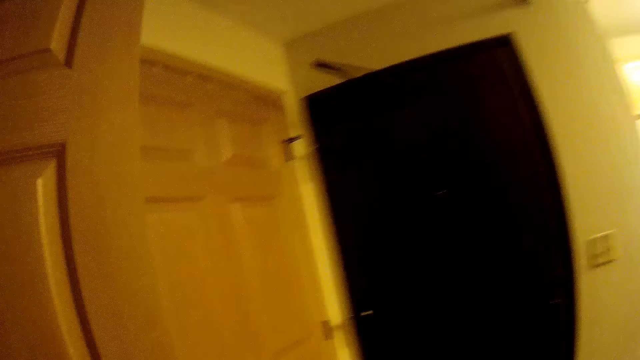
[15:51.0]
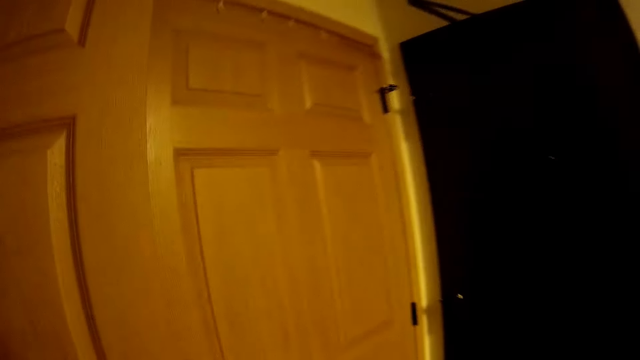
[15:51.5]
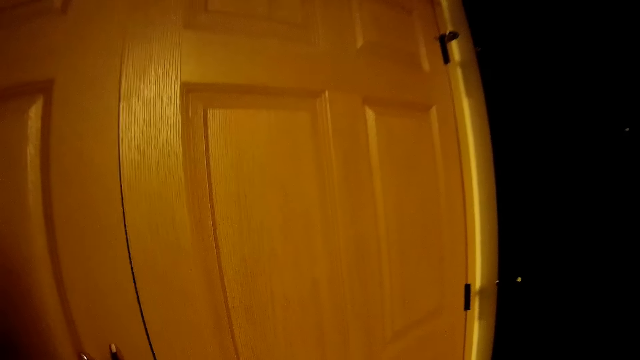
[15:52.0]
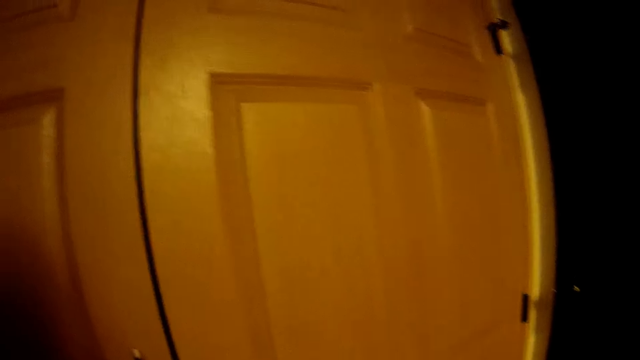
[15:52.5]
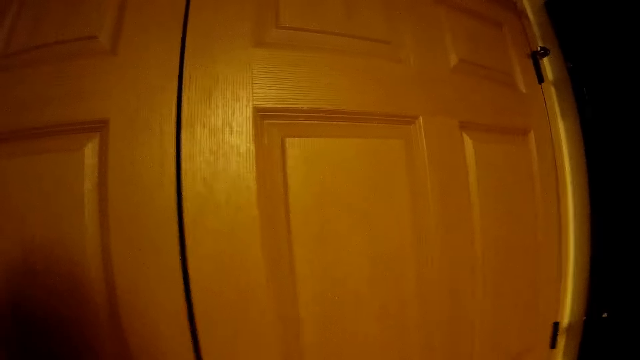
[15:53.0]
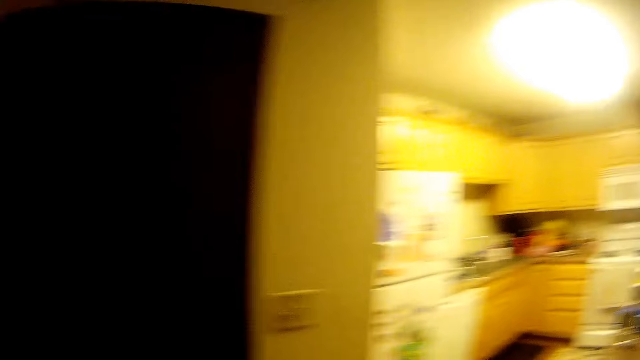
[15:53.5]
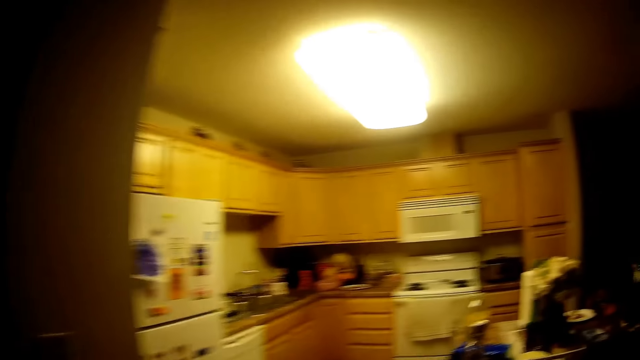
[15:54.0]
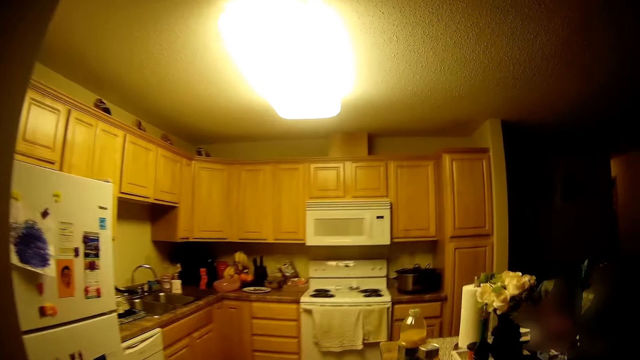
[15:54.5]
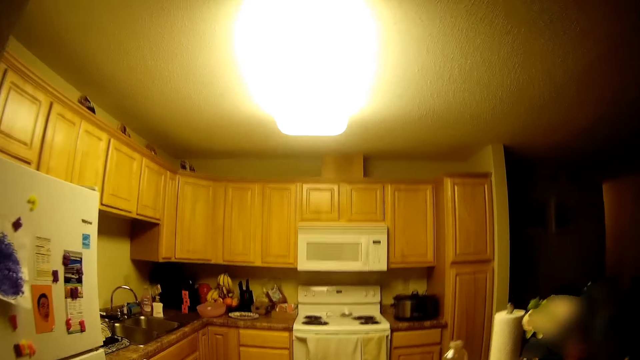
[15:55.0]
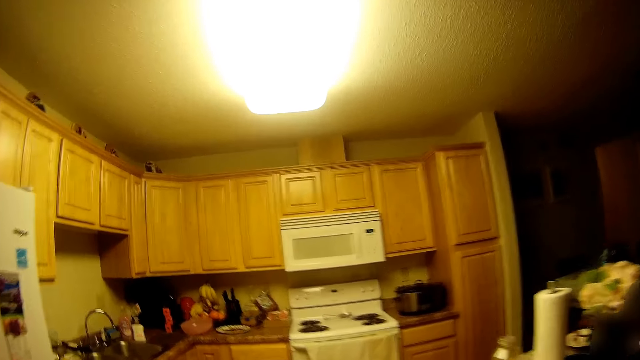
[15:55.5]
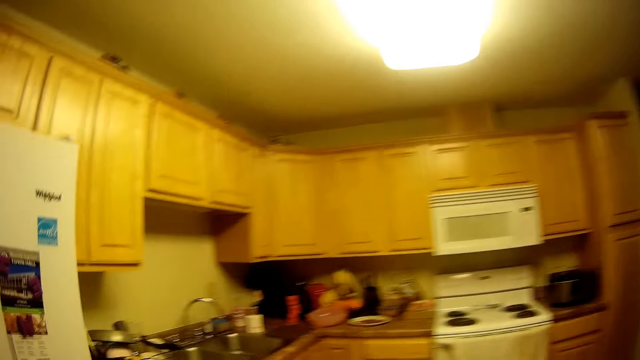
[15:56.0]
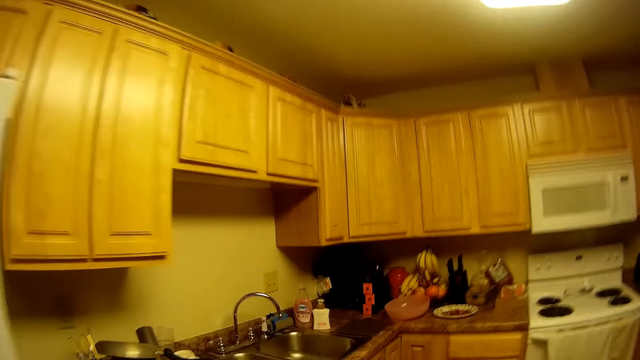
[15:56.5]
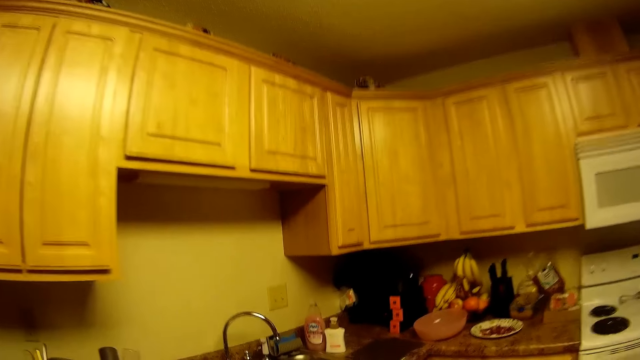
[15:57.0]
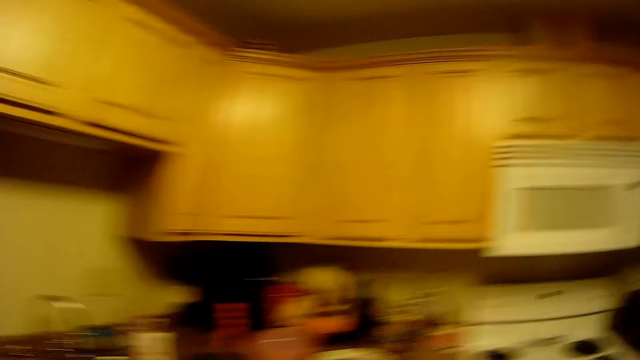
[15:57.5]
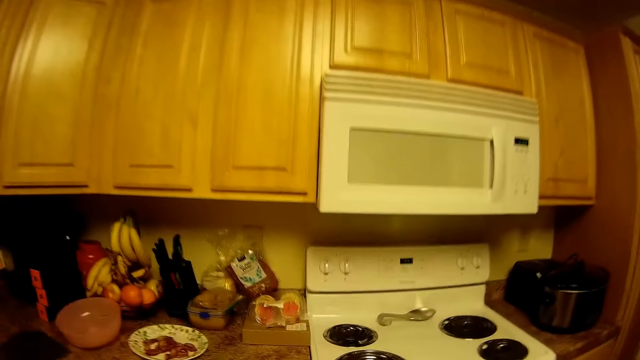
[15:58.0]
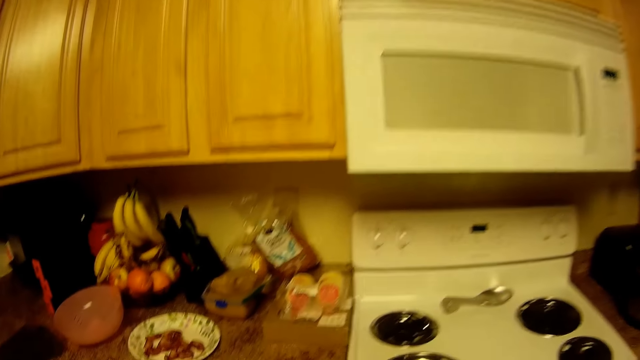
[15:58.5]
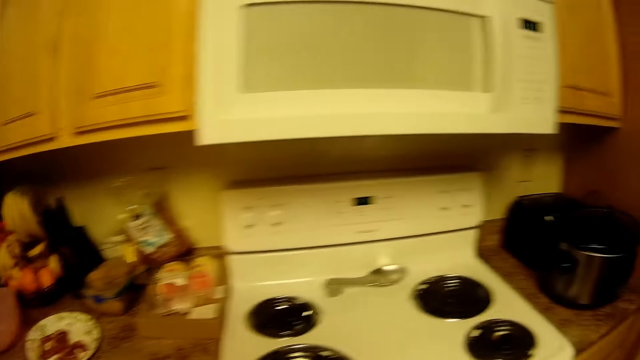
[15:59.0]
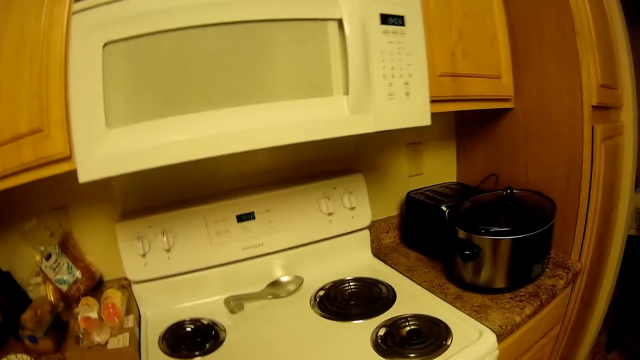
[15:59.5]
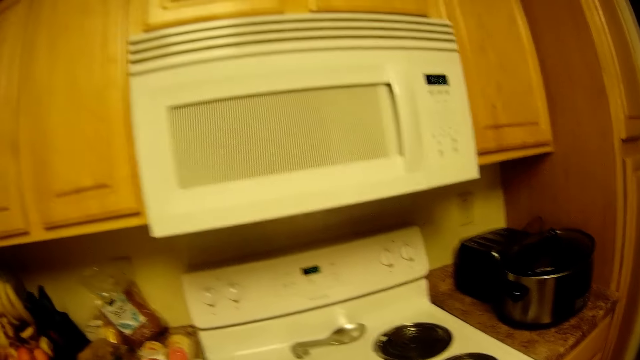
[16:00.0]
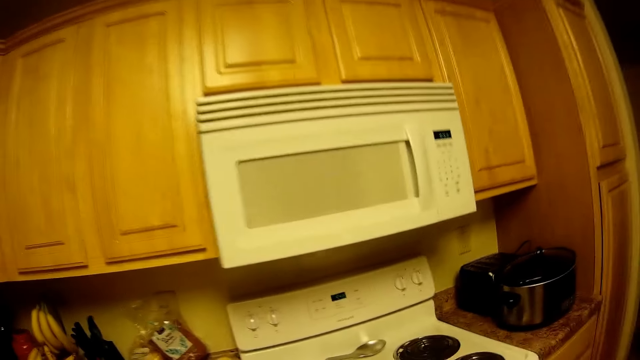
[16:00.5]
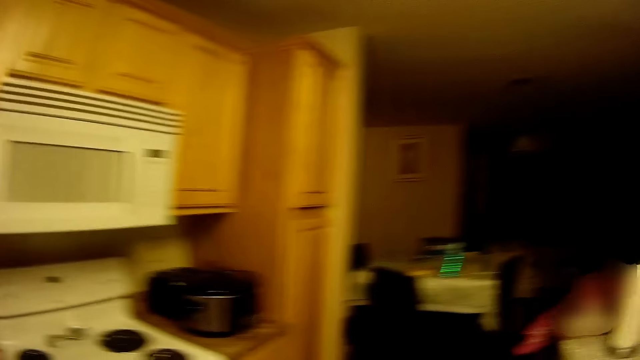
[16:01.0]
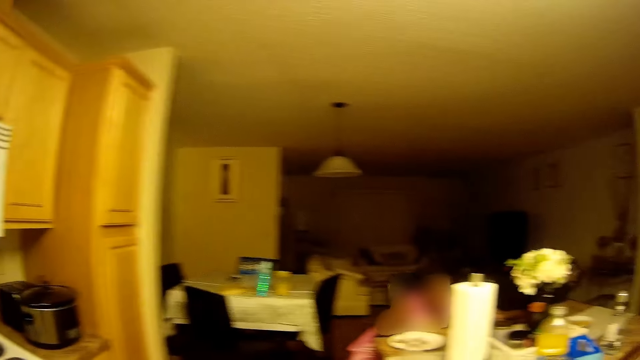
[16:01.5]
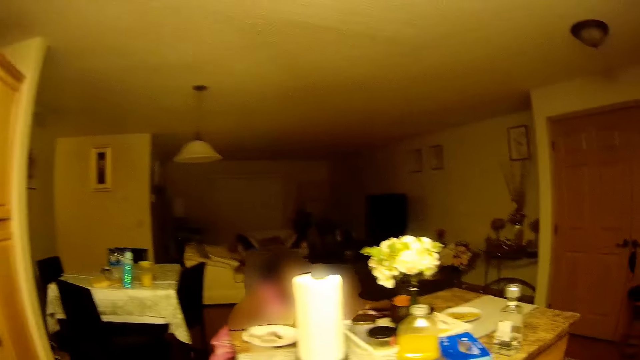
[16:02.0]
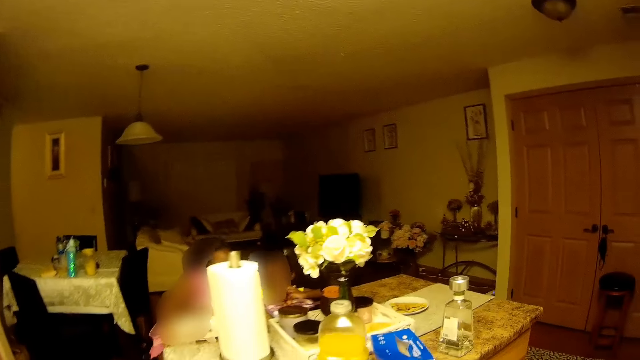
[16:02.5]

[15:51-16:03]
The camera wearer walks around and closes a door. They look around. They walk around. They look around. They walk around.
